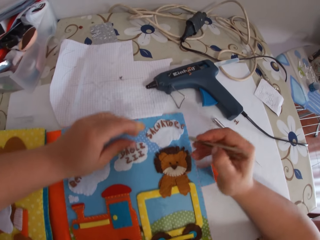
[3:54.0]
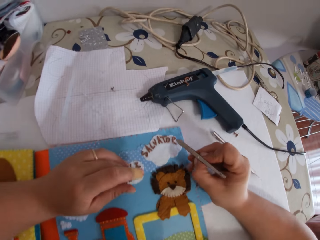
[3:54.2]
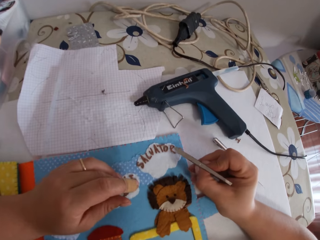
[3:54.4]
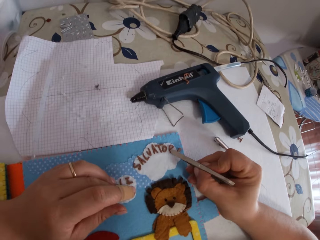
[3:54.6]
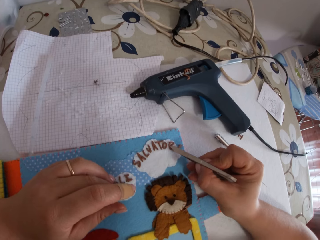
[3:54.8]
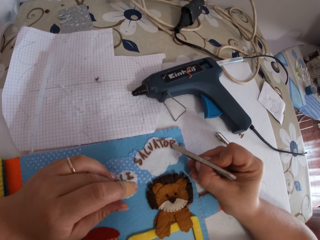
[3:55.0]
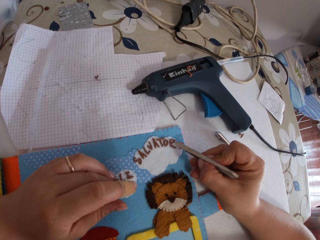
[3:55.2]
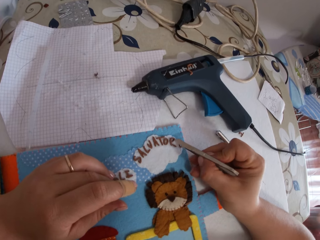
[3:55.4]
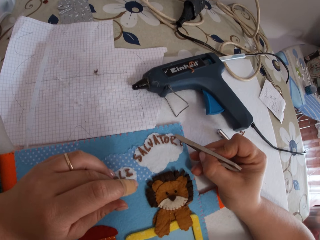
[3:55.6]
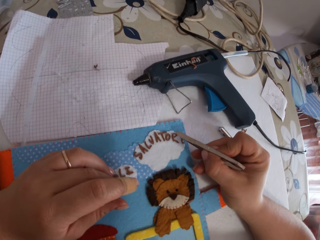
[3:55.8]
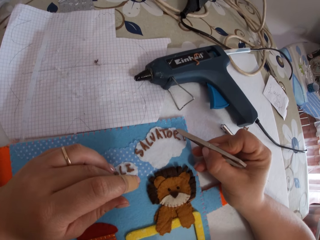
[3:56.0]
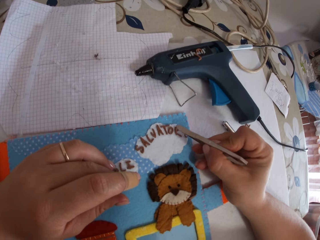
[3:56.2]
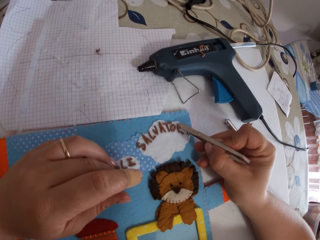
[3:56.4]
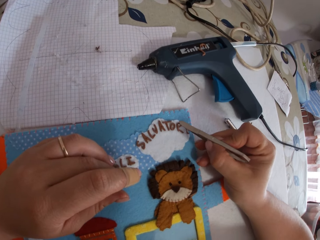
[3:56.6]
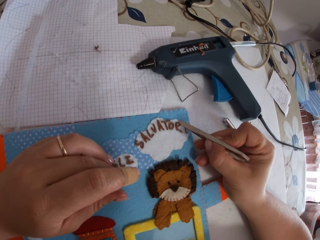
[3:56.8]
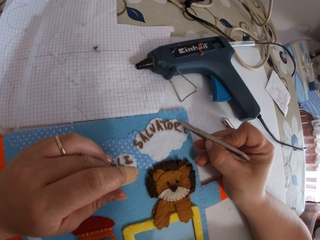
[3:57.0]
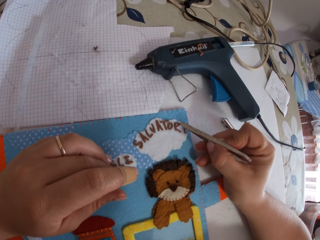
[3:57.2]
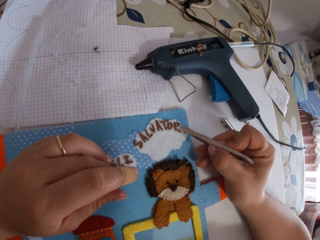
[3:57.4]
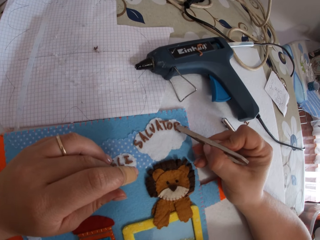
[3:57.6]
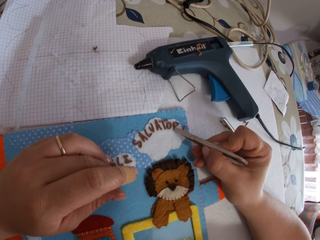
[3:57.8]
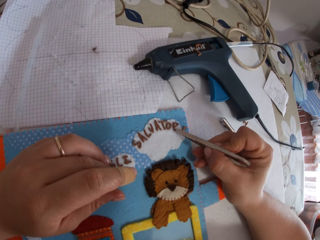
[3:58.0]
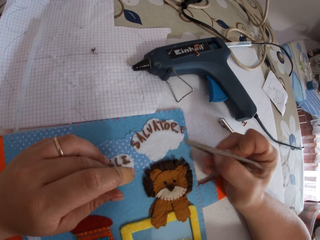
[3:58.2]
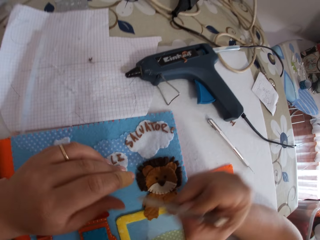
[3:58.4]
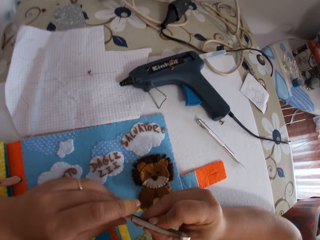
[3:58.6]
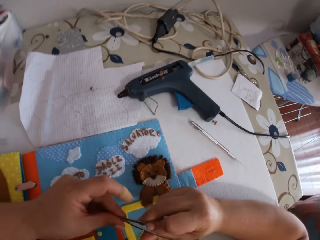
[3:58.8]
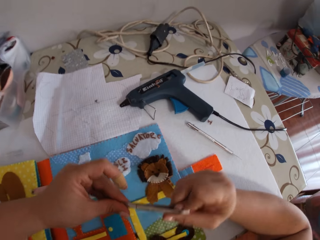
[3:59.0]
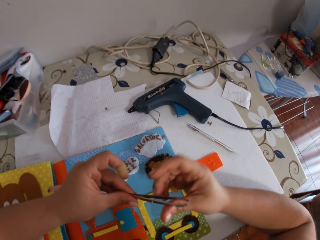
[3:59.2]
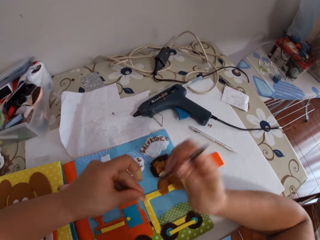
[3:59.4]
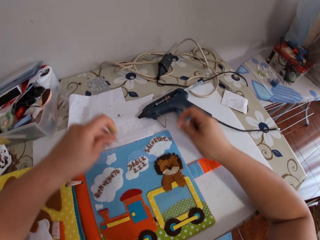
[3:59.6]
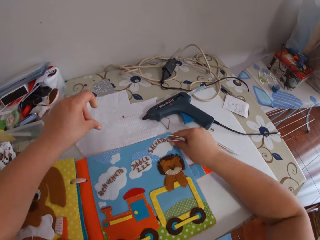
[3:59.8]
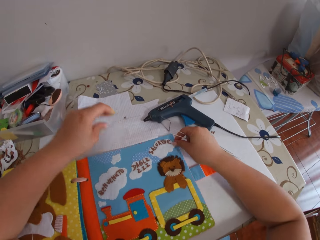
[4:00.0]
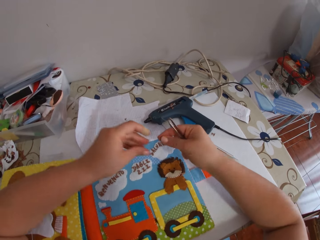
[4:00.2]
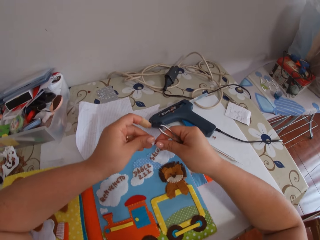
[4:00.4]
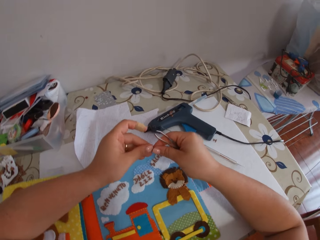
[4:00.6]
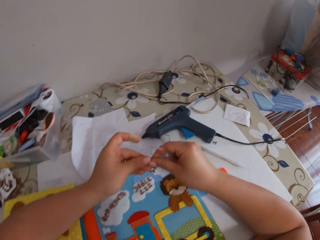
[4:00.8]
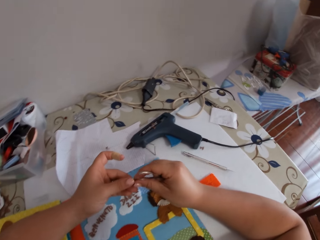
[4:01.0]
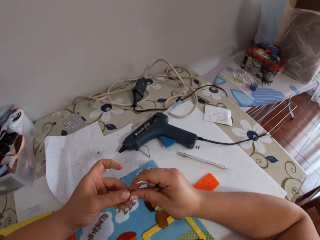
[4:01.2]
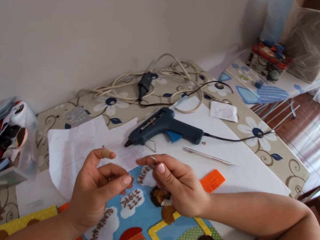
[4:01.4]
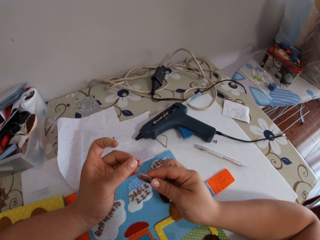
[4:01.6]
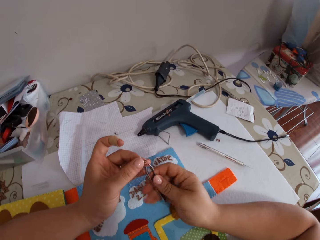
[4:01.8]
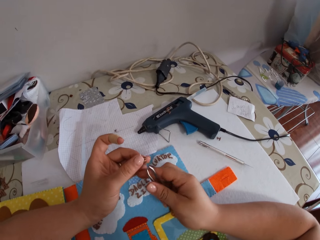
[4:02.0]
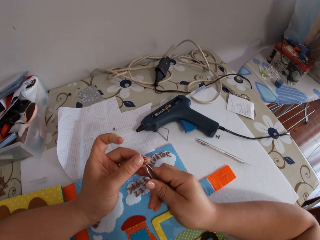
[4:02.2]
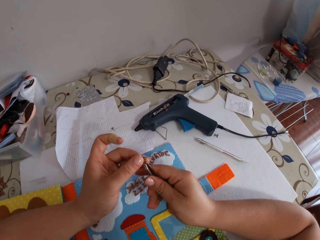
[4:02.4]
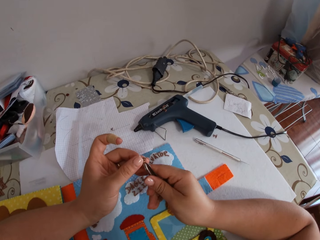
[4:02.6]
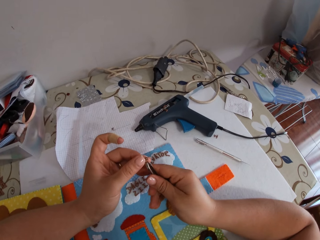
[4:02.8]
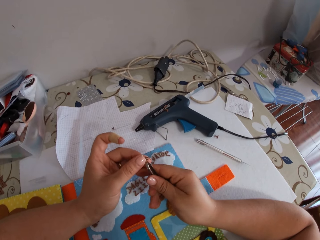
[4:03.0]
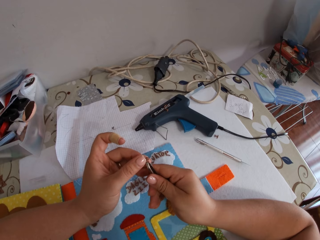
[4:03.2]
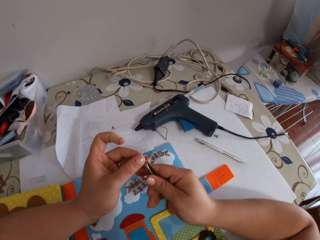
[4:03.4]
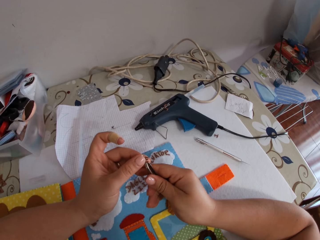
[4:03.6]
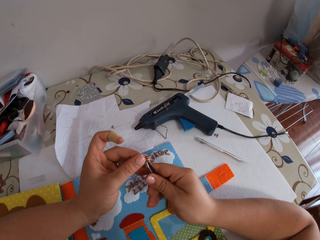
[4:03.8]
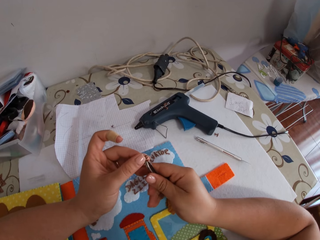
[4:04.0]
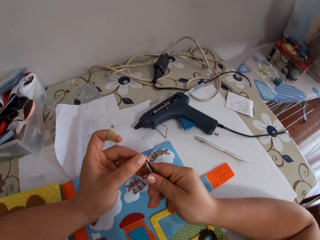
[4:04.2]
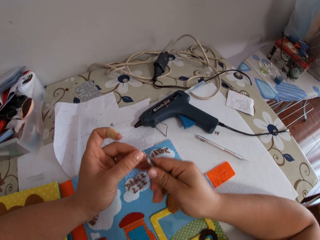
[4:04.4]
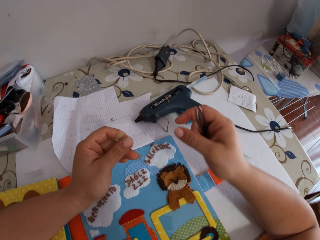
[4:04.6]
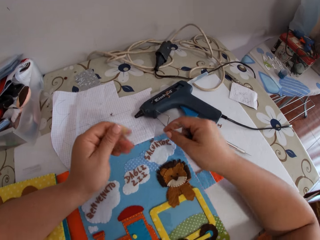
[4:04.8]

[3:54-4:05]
The camera wearer passes the pincer to her right hand. She taps the paper alphabet with the pincer. She decorates the letters. She cleans the pincer with her fingers. She picks up the paper alphabet from the book. She passes the paper alphabet to her left hand. She holds the paper alphabet with the pincer.

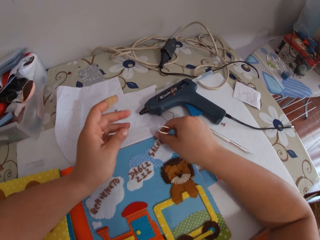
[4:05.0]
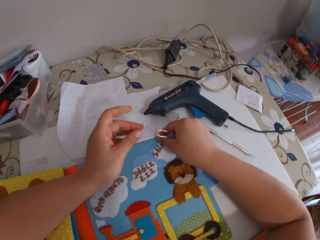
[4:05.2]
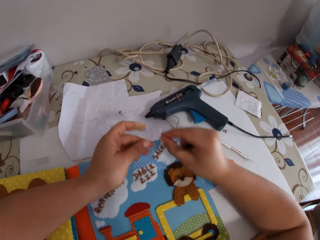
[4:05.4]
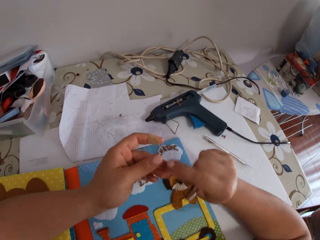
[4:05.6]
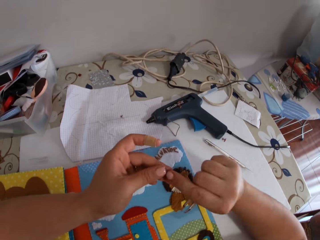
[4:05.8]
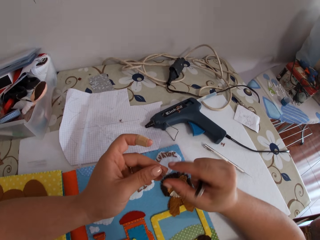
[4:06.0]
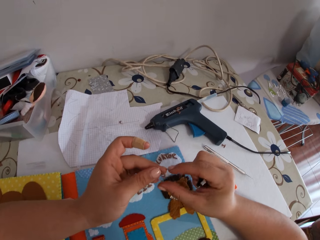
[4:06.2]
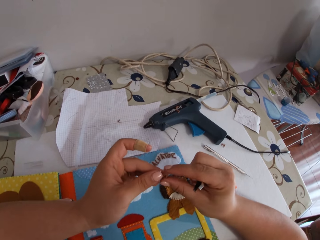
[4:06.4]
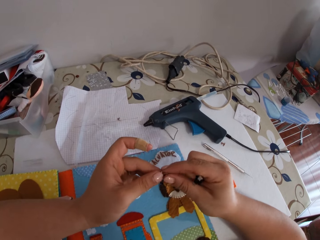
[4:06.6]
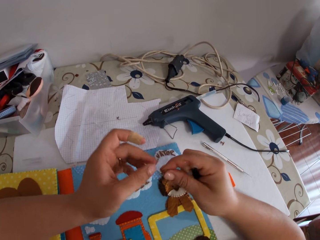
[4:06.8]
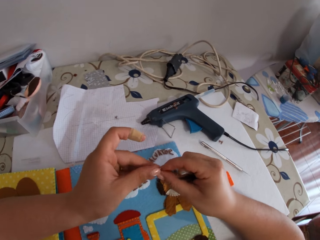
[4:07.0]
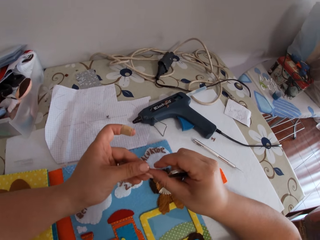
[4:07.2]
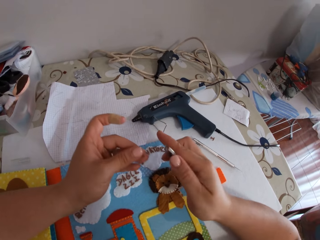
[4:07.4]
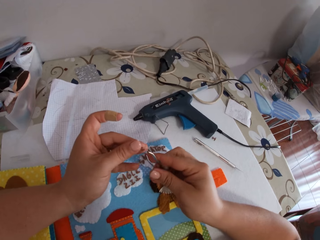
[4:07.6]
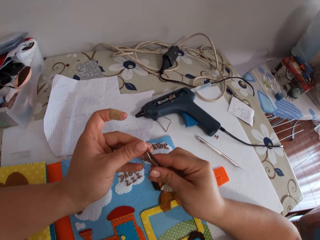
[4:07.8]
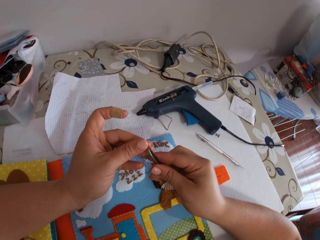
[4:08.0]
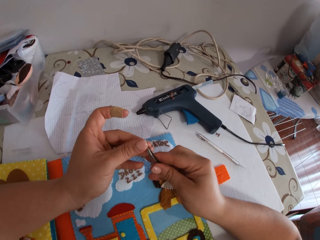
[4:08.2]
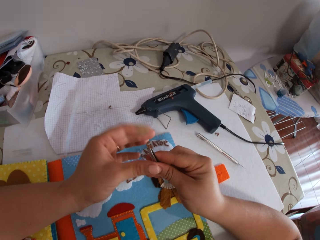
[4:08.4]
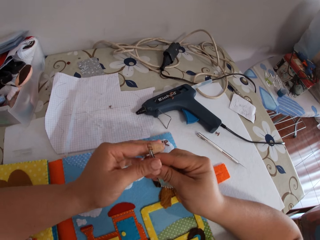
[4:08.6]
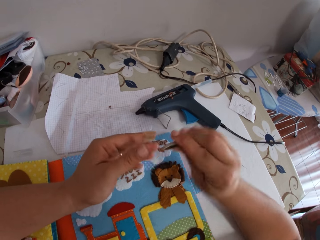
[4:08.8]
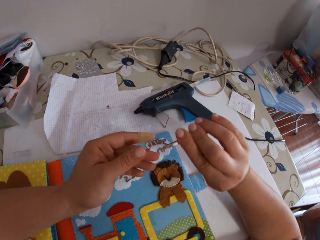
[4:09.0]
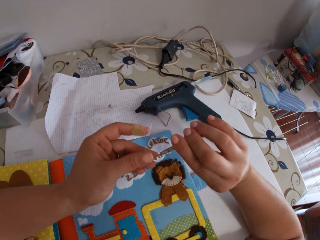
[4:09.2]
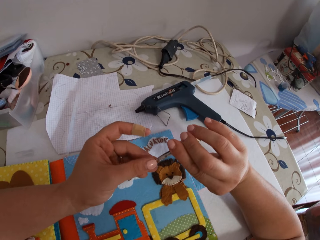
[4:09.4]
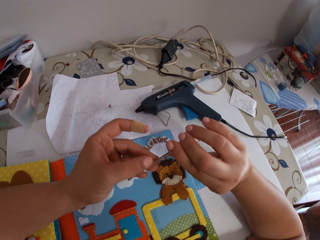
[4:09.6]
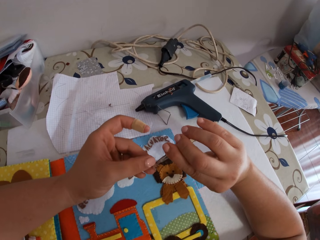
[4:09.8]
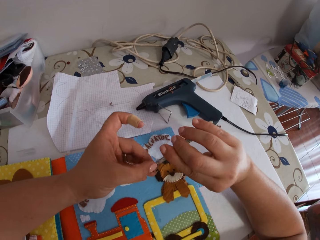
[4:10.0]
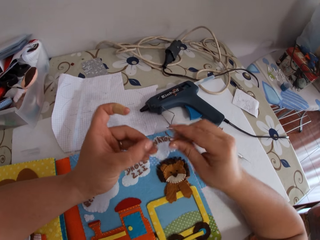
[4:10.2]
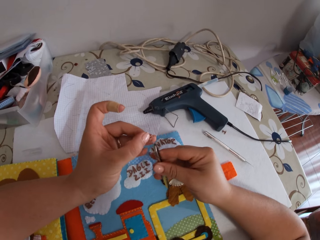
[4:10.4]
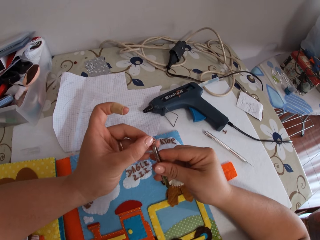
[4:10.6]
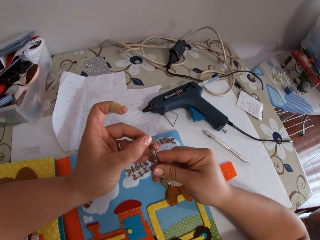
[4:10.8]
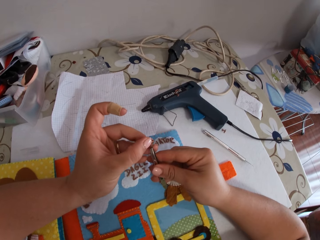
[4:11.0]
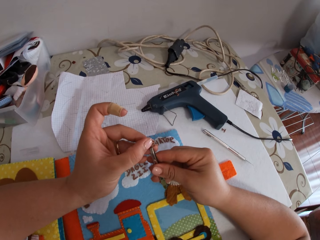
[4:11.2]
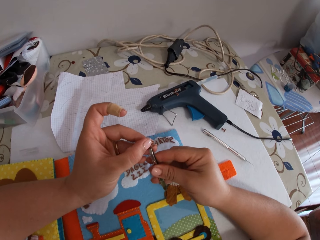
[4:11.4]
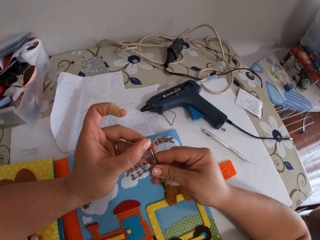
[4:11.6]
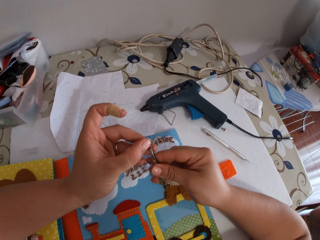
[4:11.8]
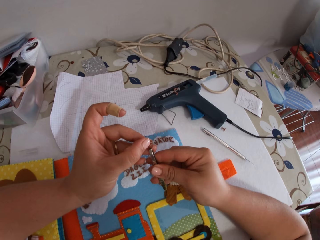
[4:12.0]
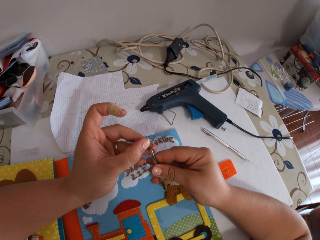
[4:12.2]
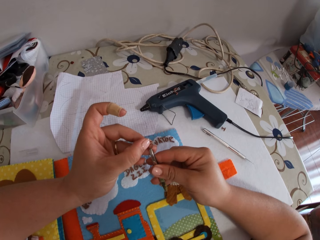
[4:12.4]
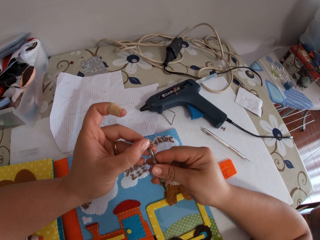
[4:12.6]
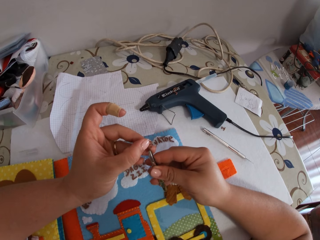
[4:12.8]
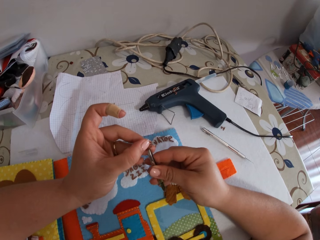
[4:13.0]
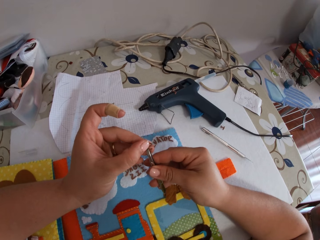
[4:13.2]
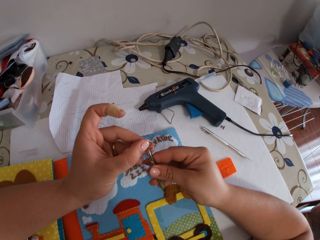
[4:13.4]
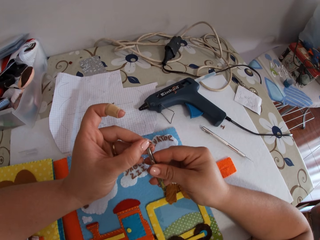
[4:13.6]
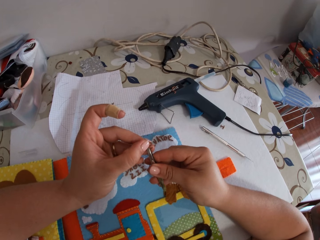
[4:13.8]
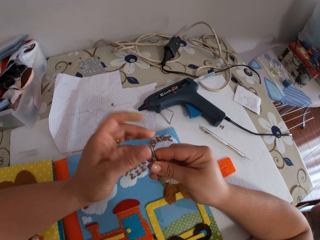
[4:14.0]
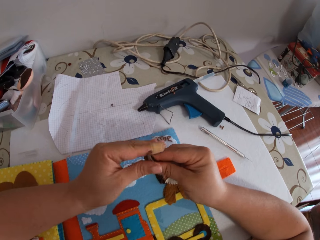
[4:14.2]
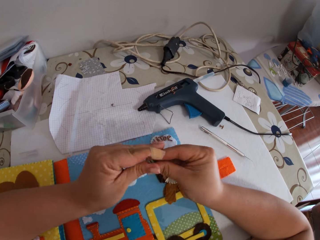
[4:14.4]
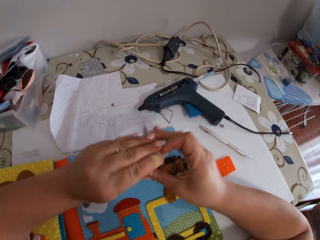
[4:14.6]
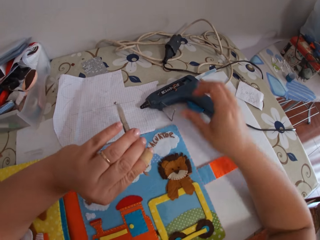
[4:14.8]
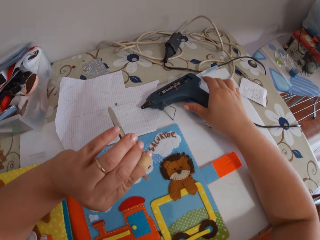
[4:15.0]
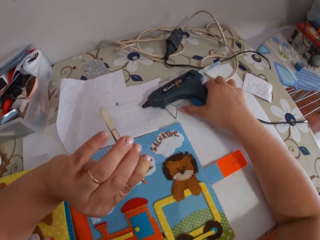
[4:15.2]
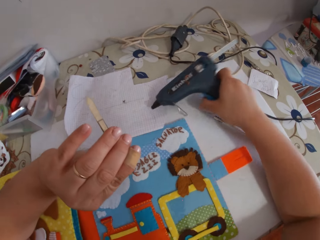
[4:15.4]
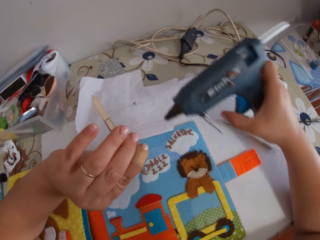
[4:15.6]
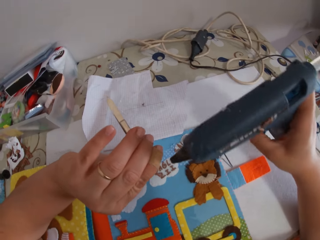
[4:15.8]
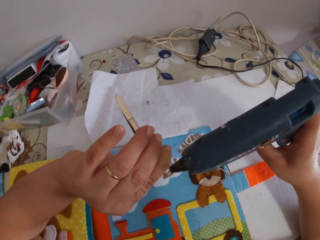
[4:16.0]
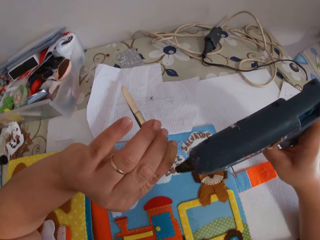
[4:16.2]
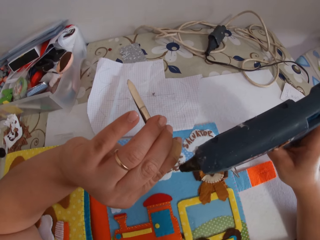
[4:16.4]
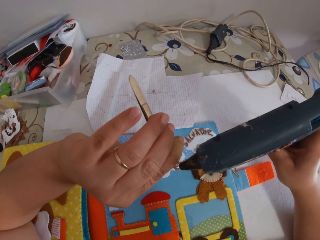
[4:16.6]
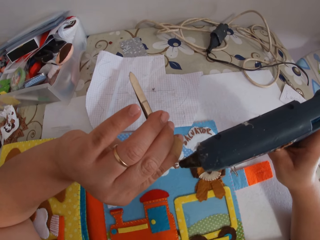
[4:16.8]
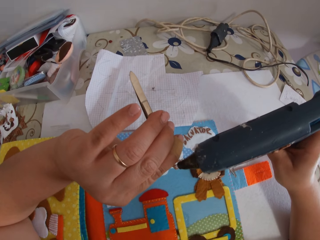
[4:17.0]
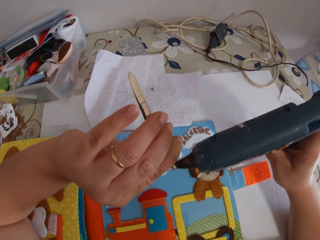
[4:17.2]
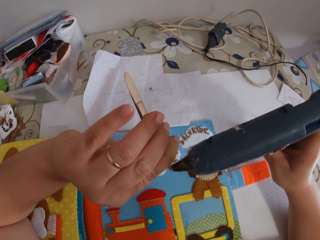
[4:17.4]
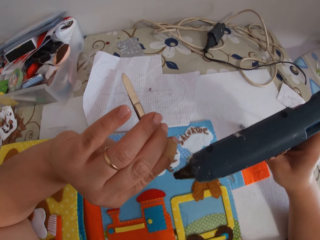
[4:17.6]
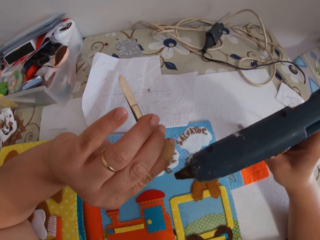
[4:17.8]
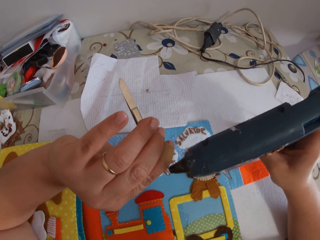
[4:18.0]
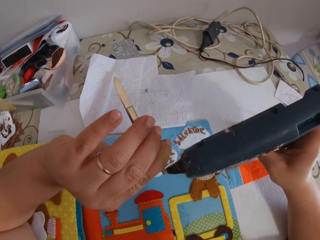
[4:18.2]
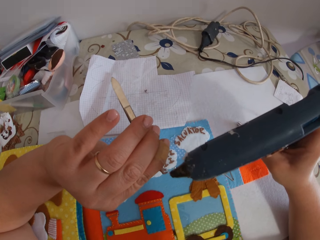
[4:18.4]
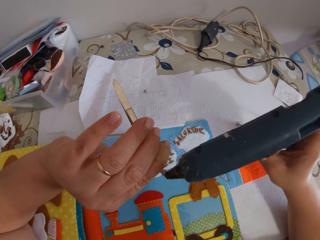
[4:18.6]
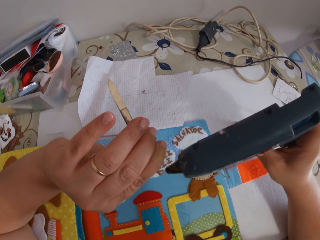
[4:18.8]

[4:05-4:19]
The camera wearer picks up a paper alphabet from the book. She passes the paper alphabet between her hands. She holds the paper alphabet with the pincer. She removes the paper alphabet from the pincer. She holds the paper alphabet with the pincer. She passes the pincer to her left hand. She picks up the glue gun from the cardboard. She puts glue on the paper alphabet with the glue gun.
